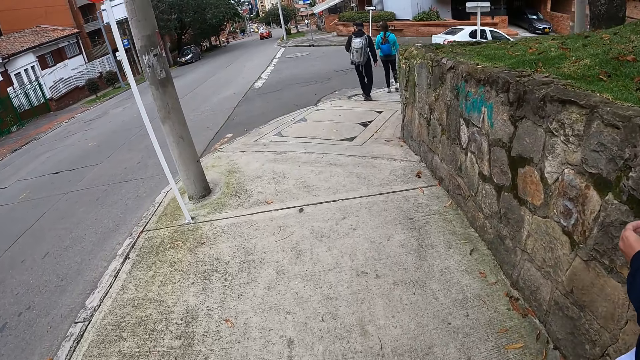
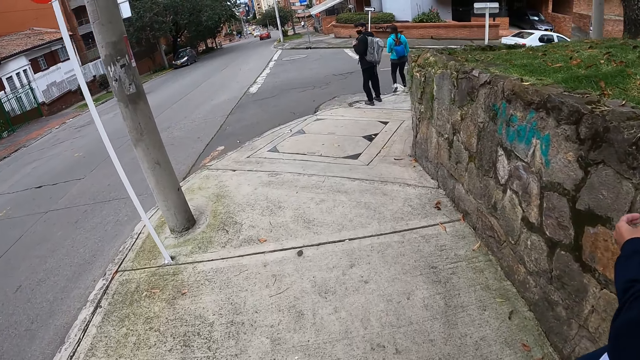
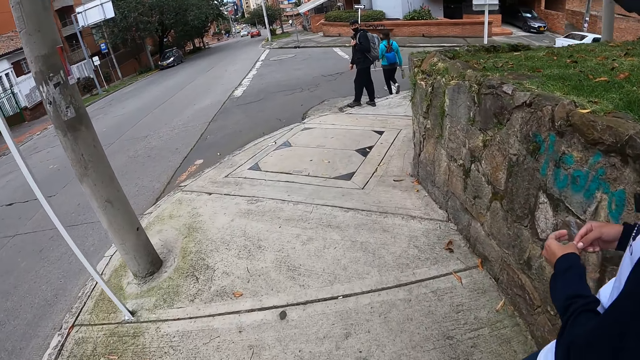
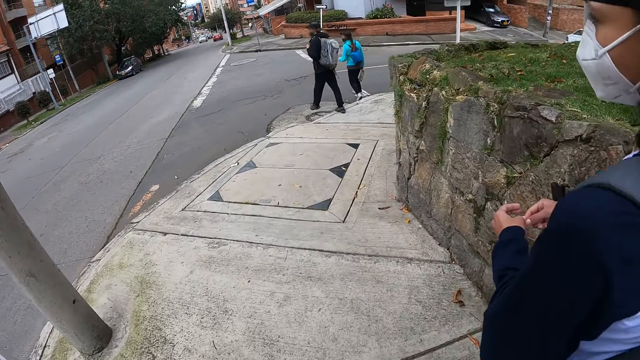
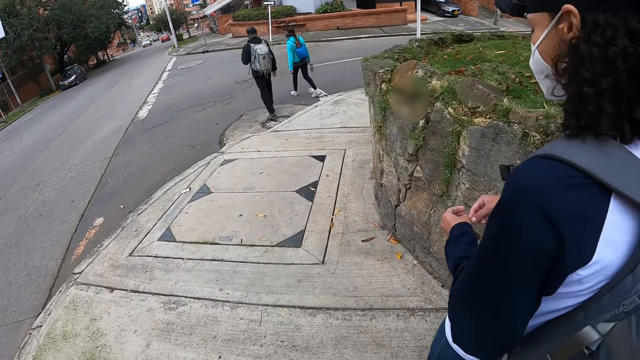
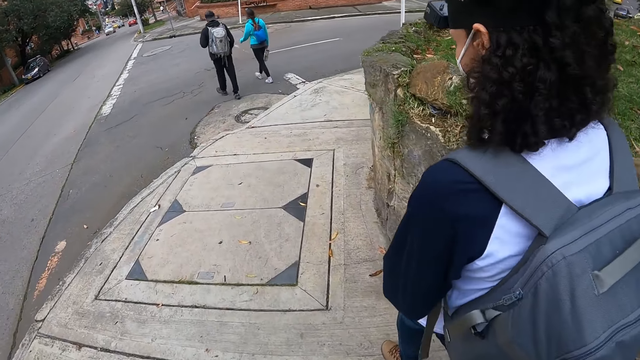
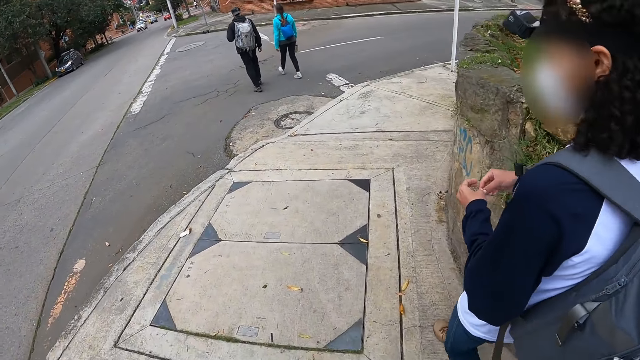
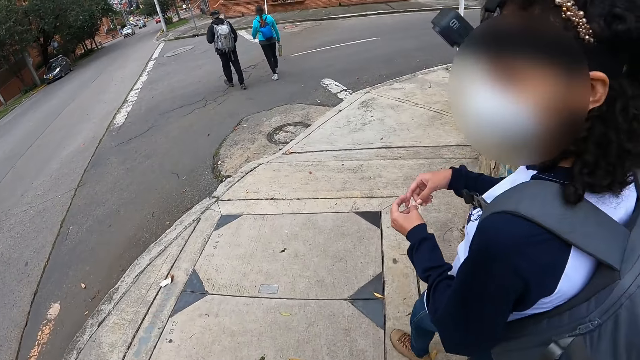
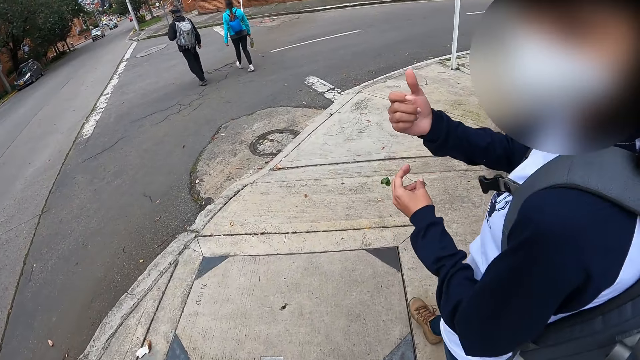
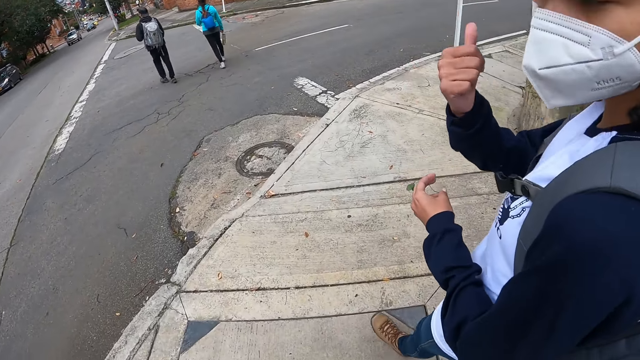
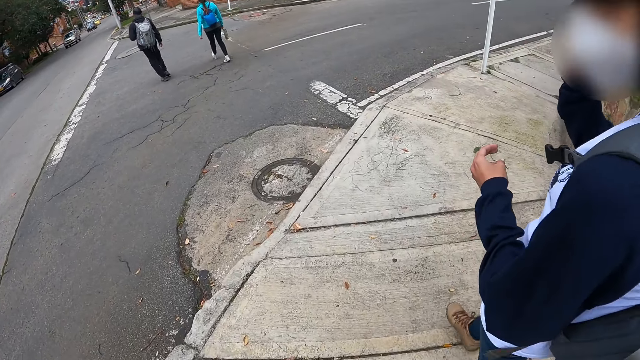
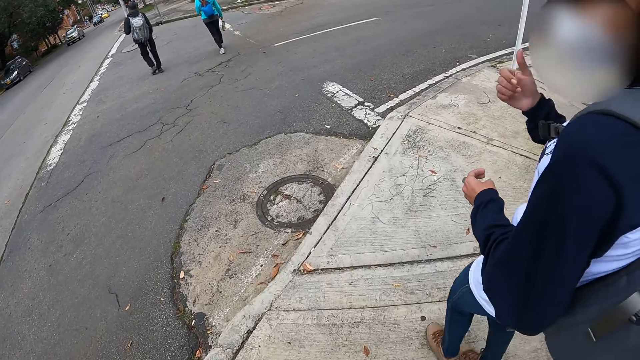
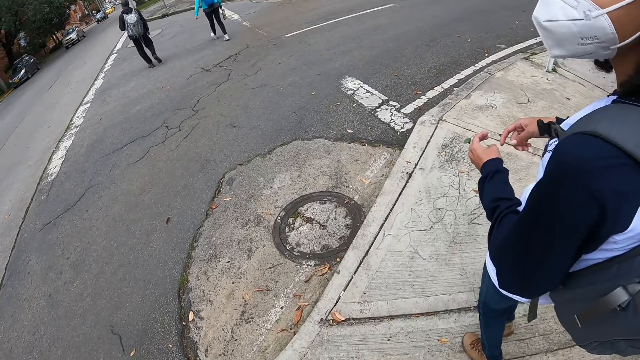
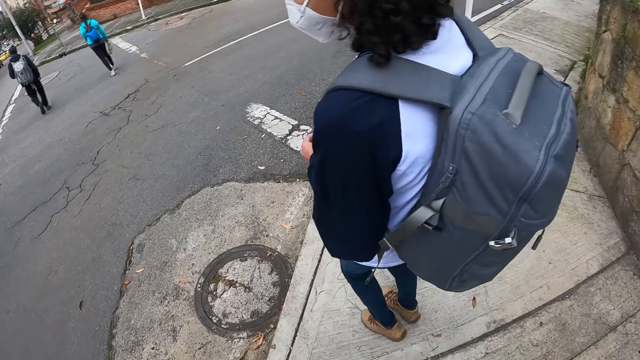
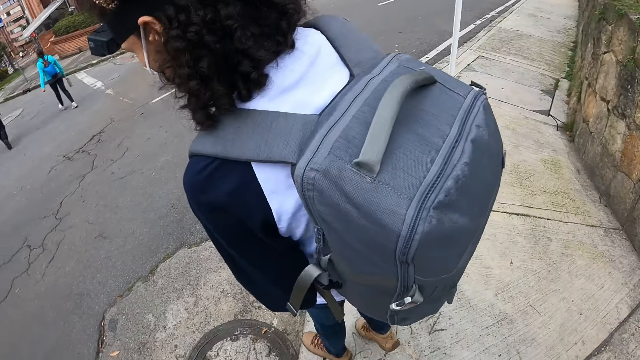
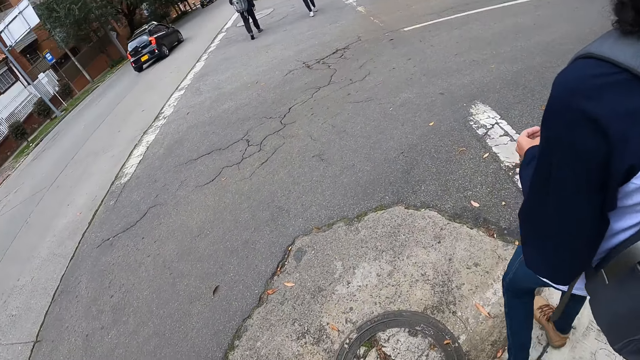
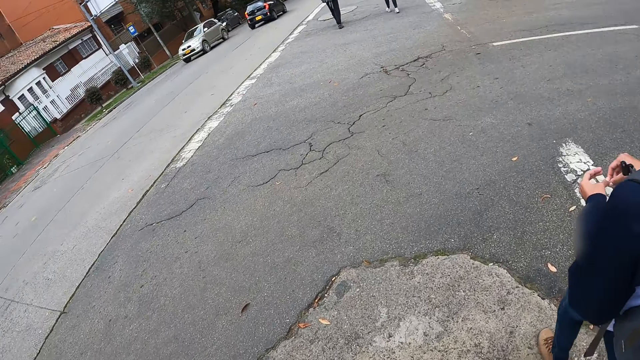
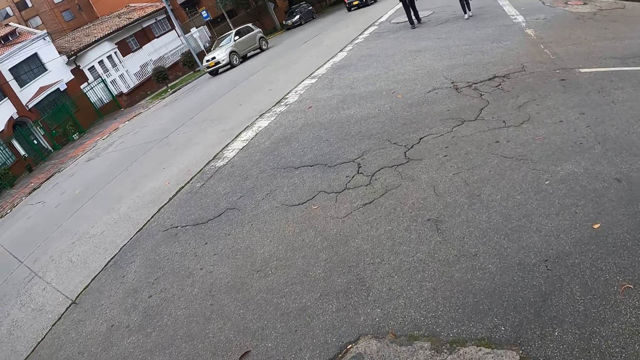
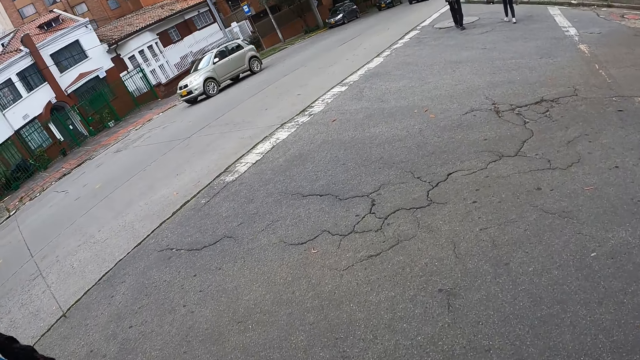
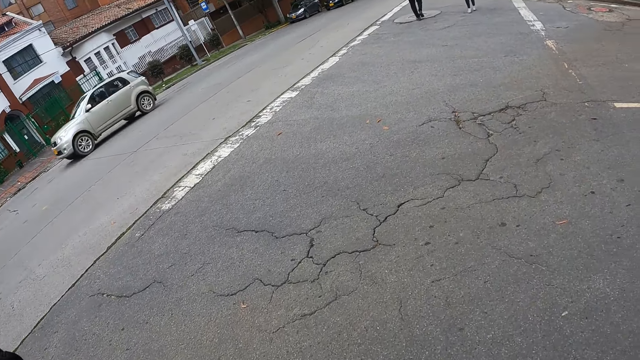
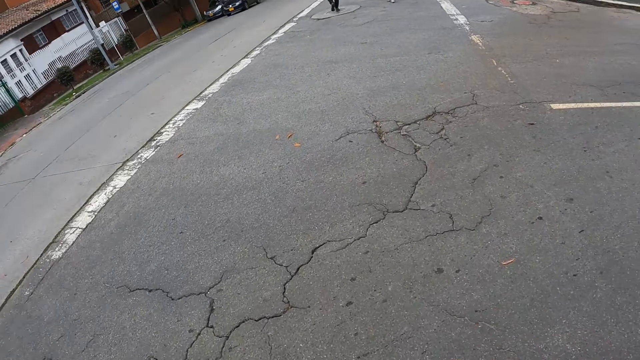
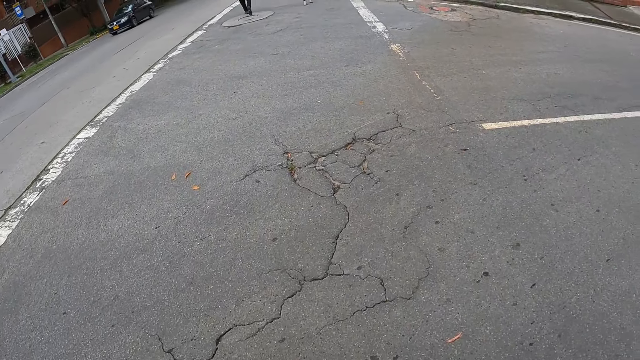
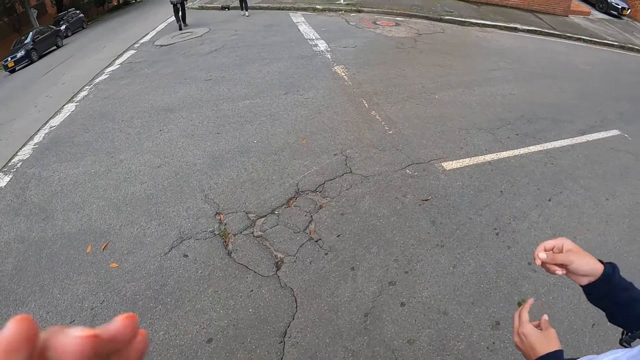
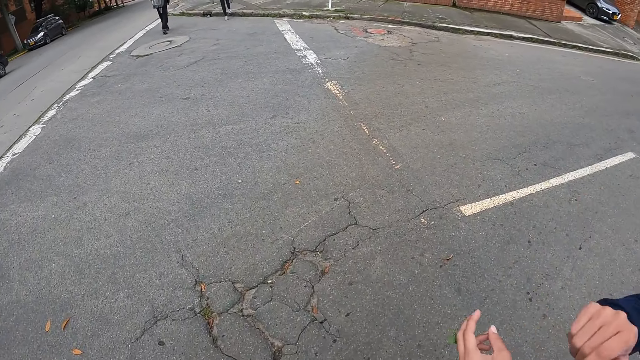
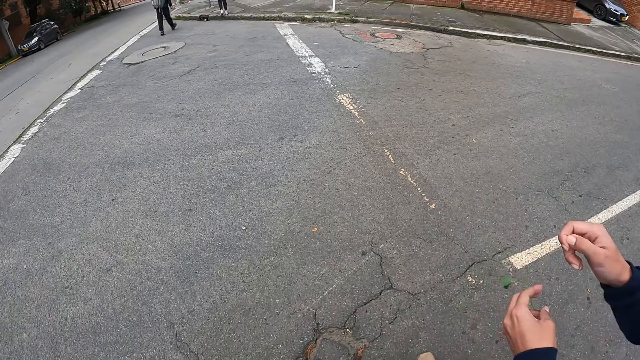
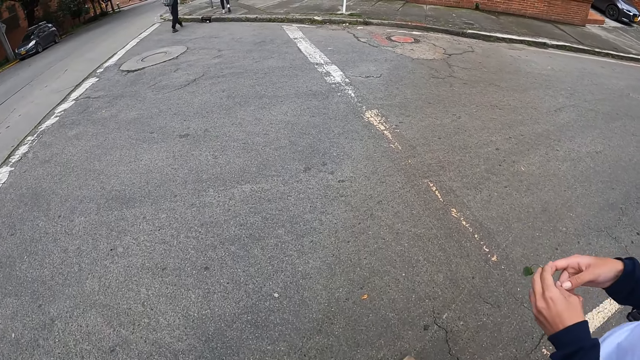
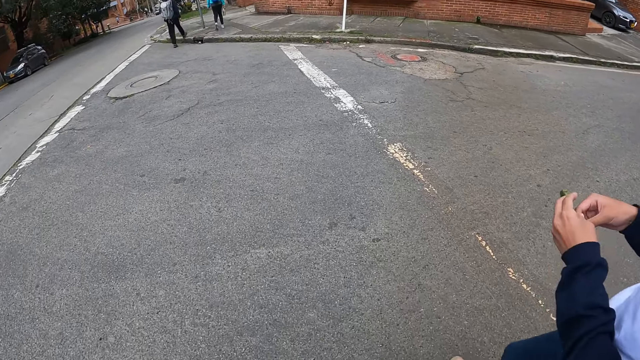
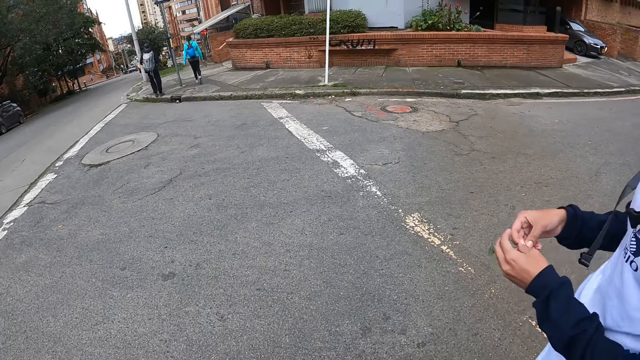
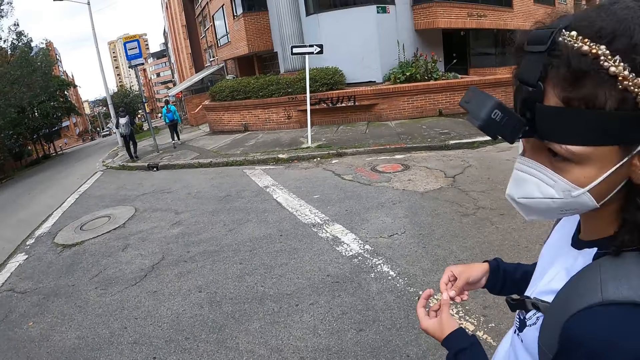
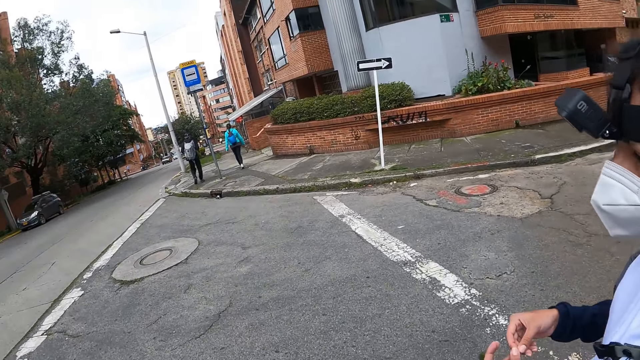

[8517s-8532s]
A man and a woman cross the road. The camera wearer crosses the road with another woman and a third woman.

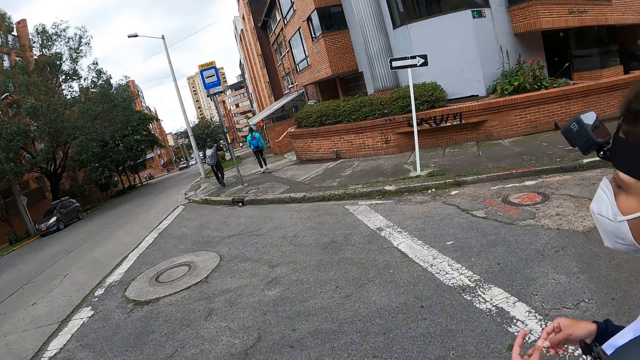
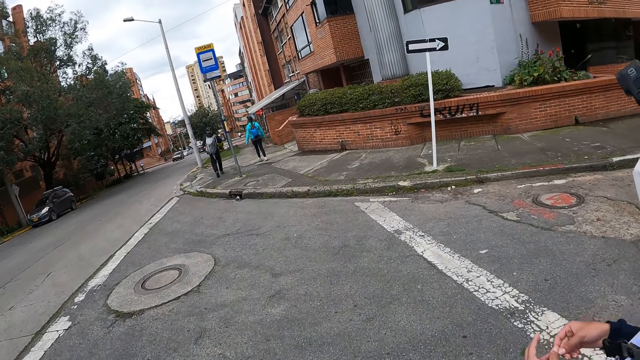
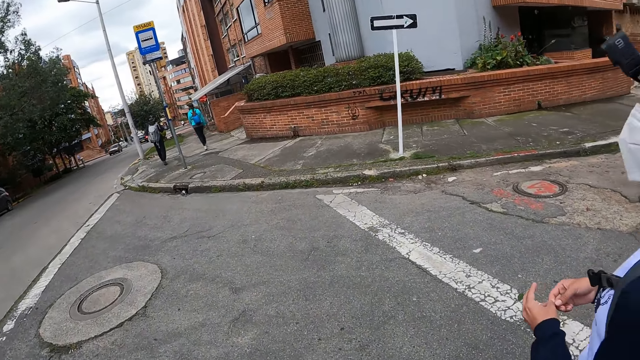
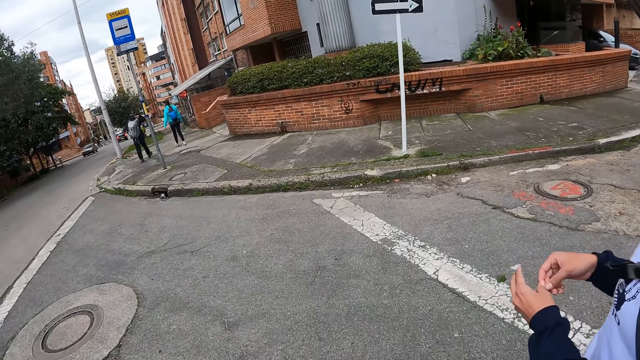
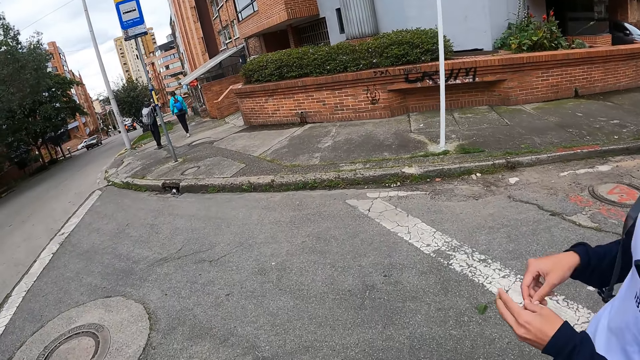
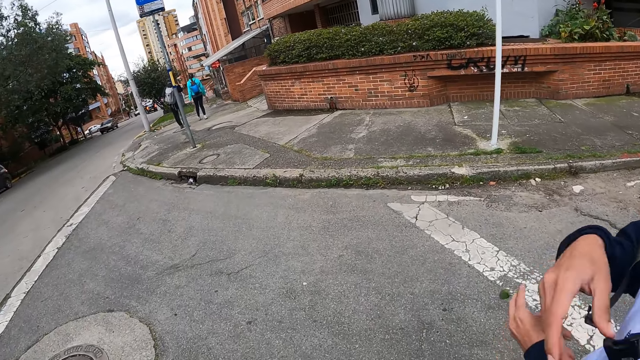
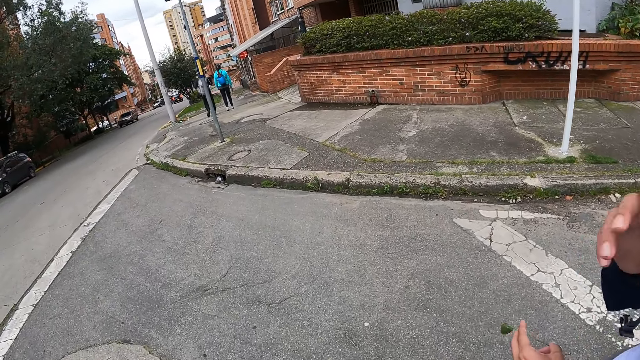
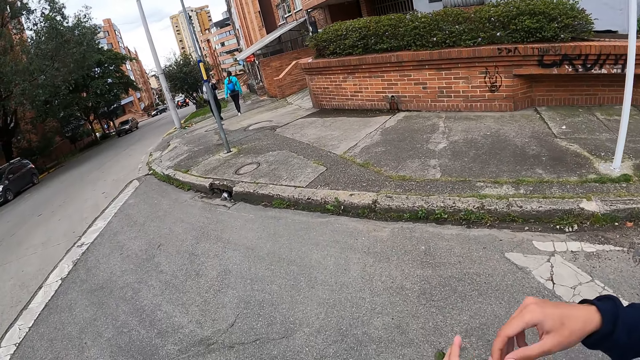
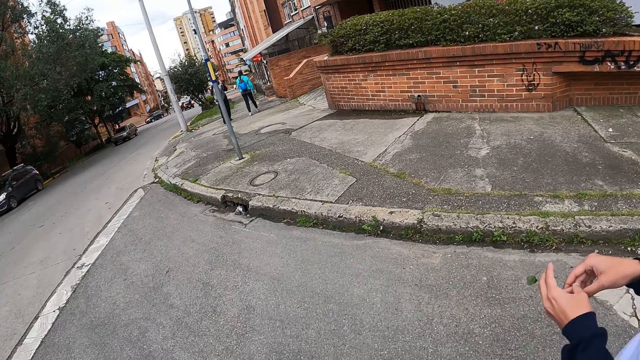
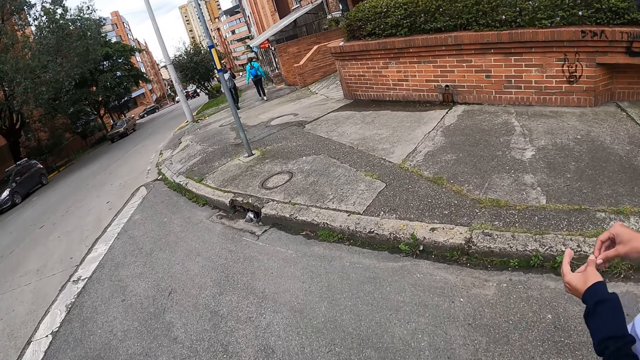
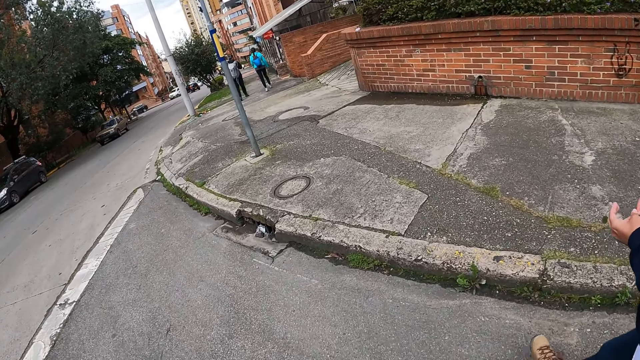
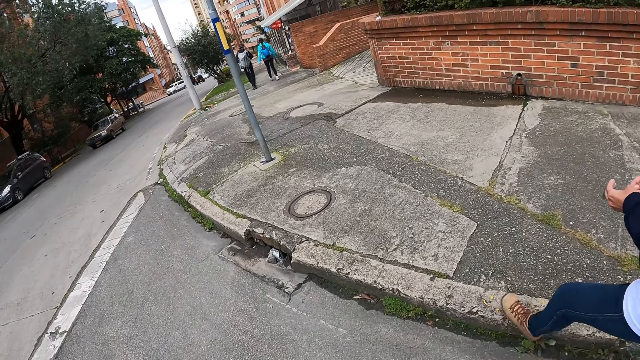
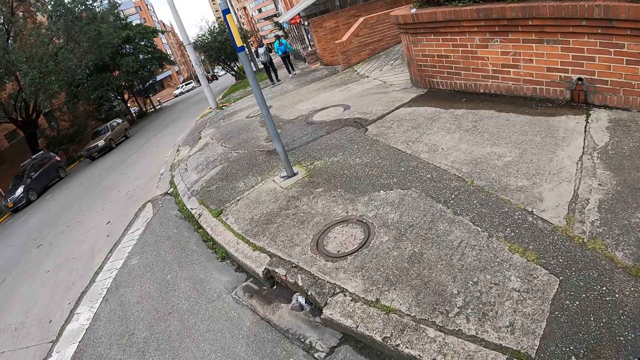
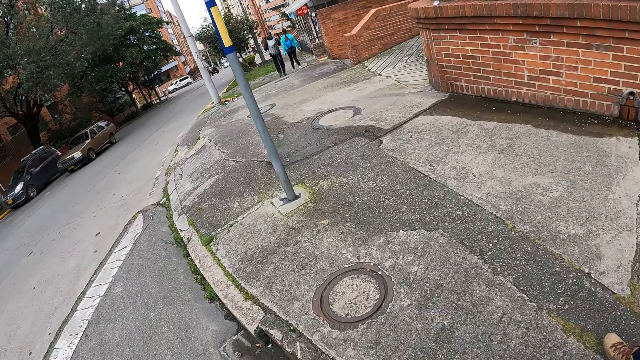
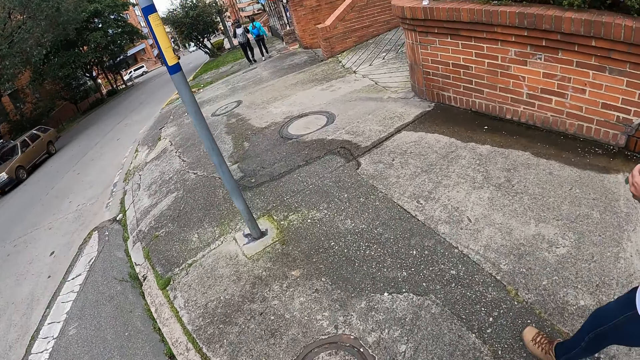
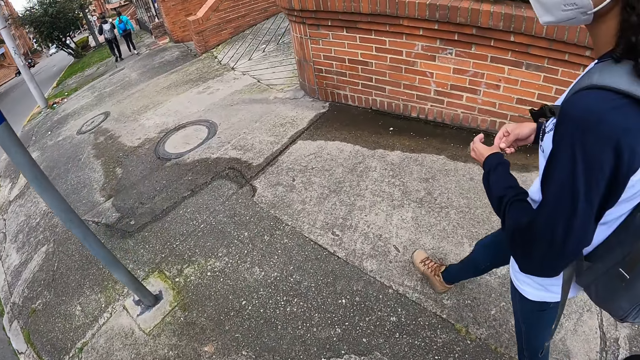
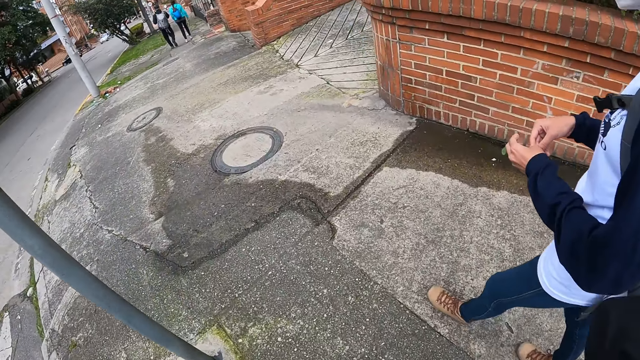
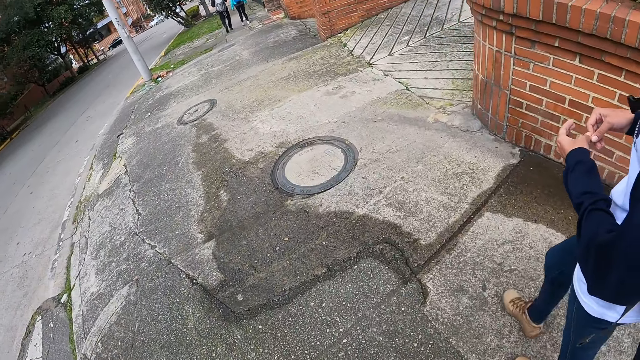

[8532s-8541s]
The camera wearer walks on the sidewalk. A brown car passes by them.
